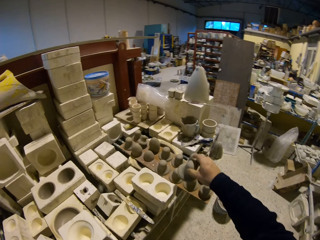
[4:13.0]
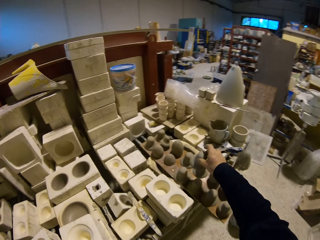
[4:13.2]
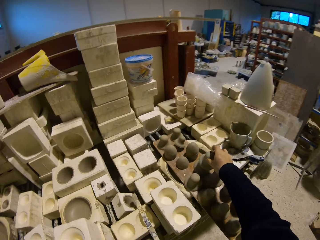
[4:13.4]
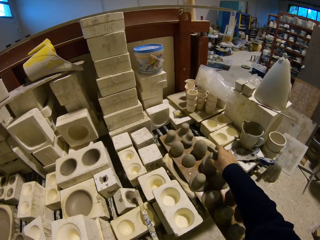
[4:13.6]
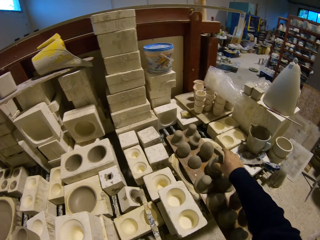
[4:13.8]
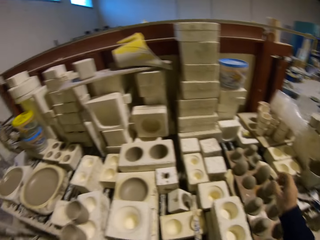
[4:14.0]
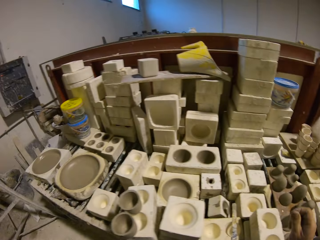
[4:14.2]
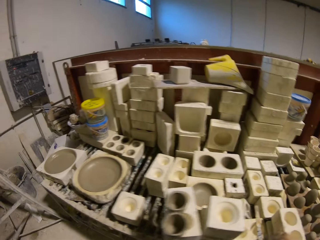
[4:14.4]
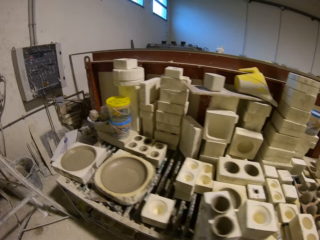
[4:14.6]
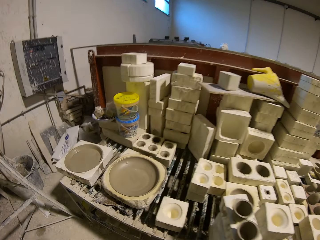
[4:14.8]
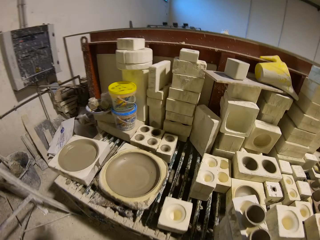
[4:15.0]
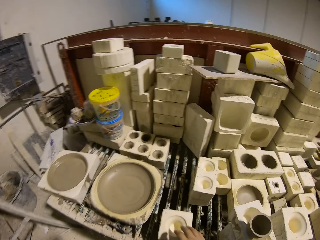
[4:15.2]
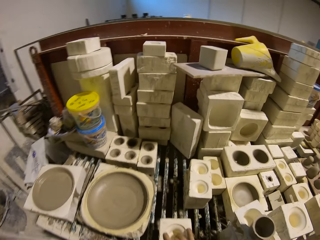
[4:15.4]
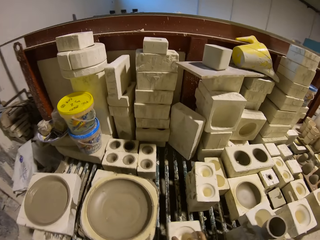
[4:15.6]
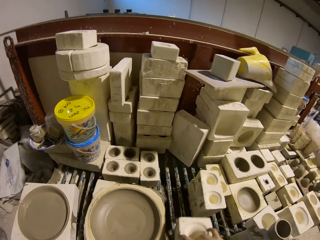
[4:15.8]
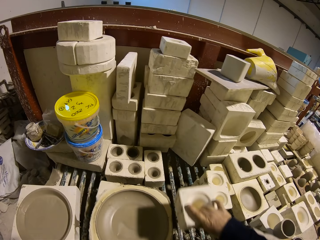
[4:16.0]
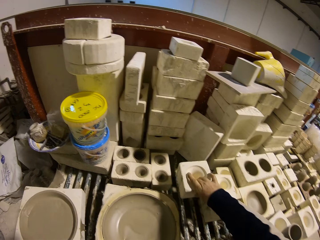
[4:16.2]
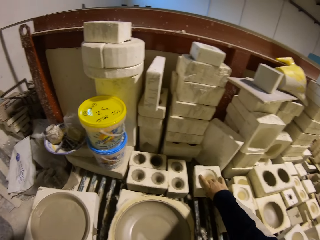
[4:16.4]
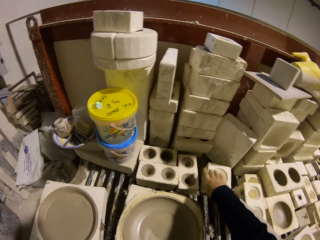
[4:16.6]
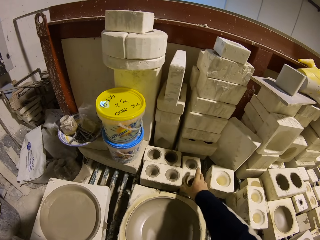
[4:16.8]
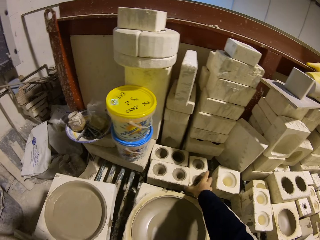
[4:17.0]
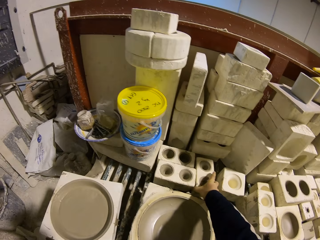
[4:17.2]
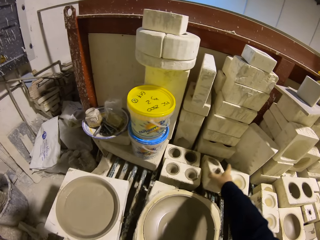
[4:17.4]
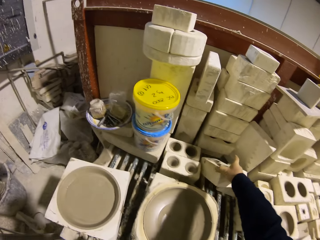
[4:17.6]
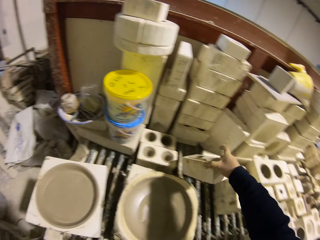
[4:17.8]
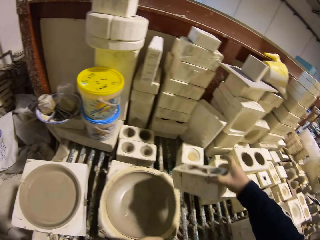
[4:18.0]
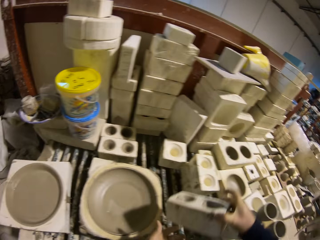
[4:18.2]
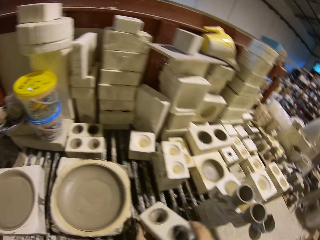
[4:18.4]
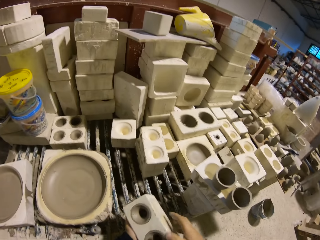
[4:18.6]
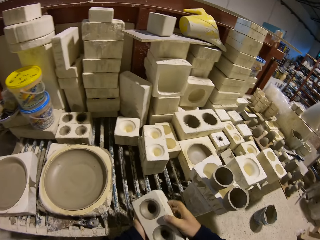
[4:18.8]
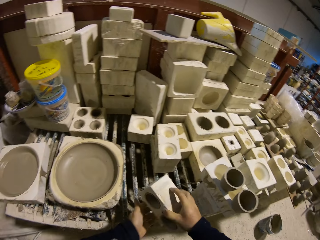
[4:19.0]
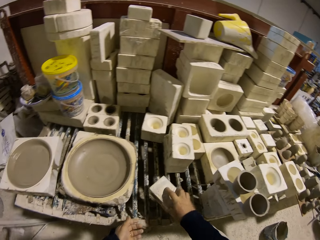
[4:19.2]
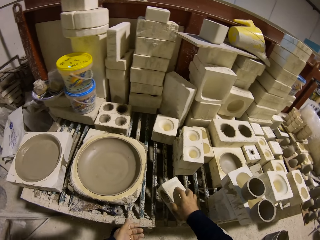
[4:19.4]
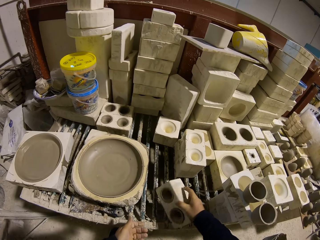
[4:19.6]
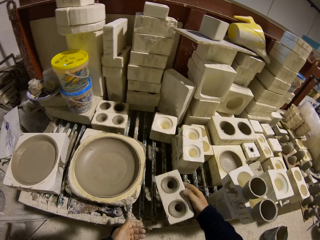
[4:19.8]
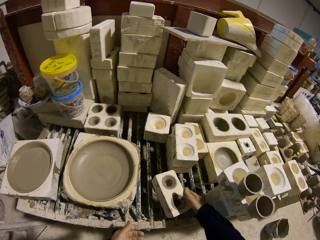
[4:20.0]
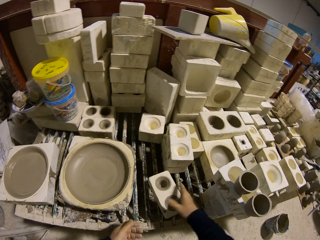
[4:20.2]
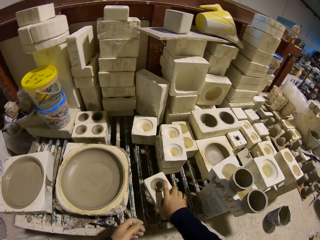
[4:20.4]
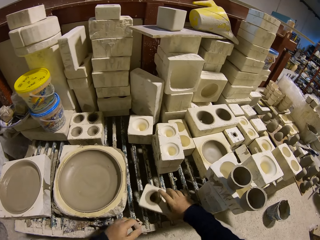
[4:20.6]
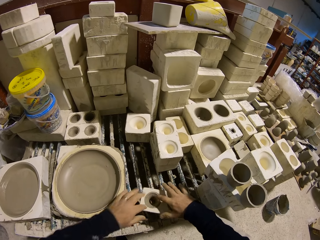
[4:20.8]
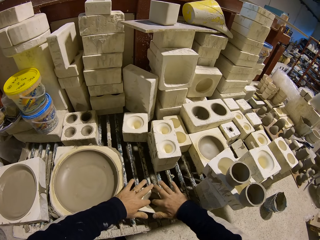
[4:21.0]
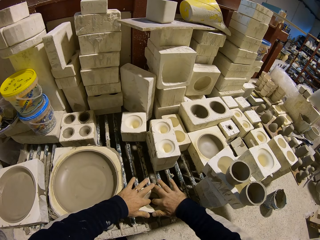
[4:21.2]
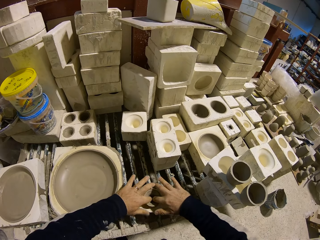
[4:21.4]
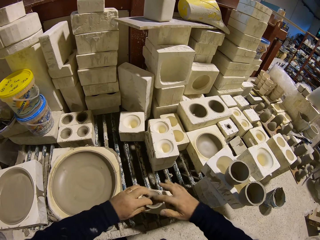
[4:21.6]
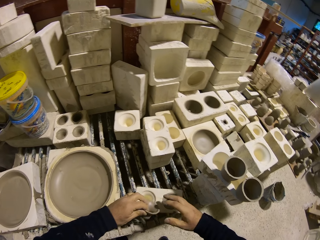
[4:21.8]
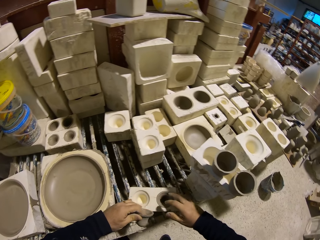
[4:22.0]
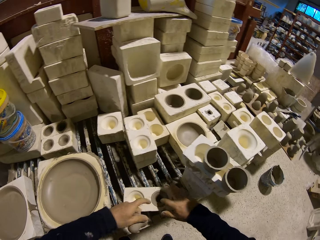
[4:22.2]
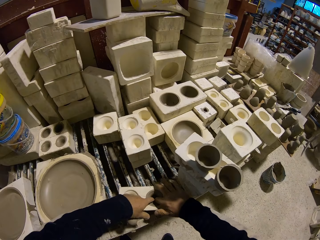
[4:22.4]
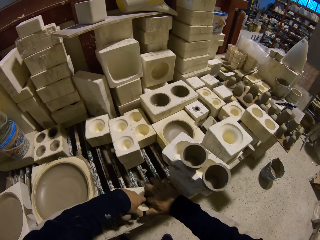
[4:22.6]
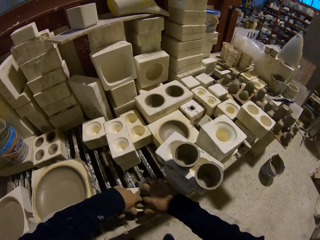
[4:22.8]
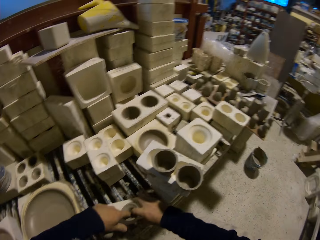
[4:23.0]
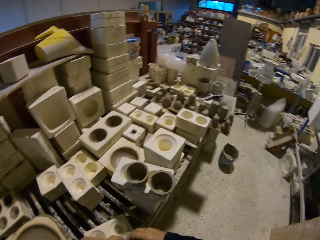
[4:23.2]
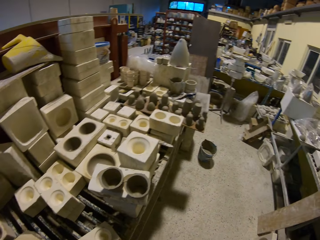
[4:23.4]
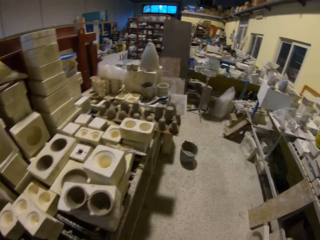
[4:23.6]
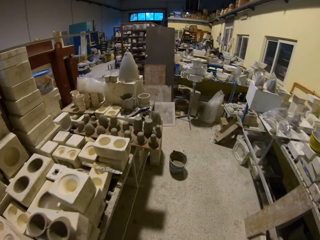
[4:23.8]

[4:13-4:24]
The camera wearer places the vase on top of the other vase. They move the mold. They pick a mold. They remove the vase clay from the mold.

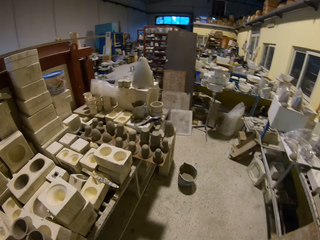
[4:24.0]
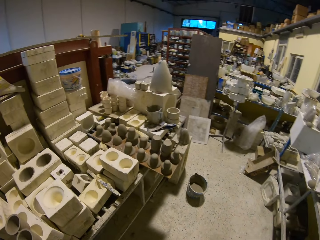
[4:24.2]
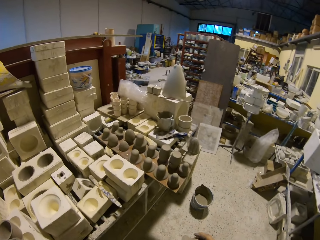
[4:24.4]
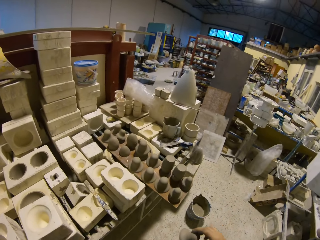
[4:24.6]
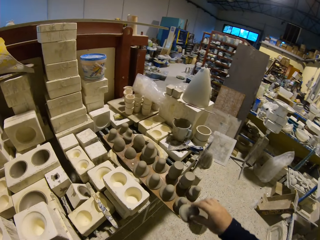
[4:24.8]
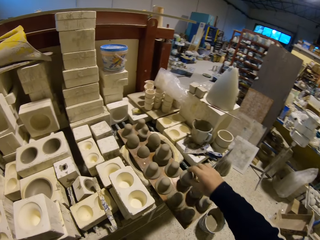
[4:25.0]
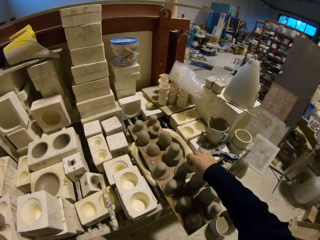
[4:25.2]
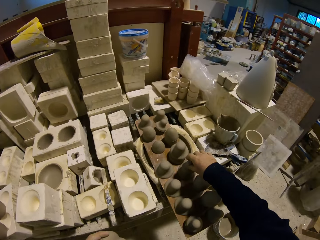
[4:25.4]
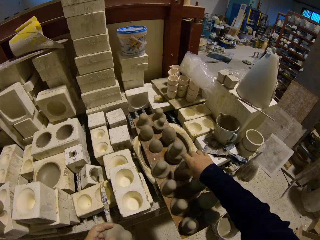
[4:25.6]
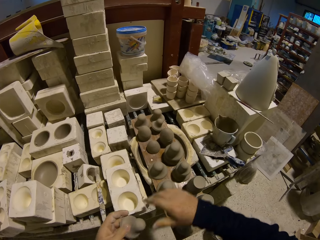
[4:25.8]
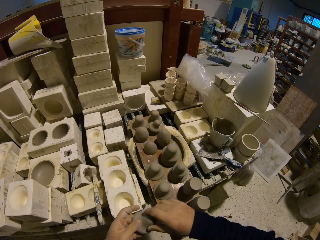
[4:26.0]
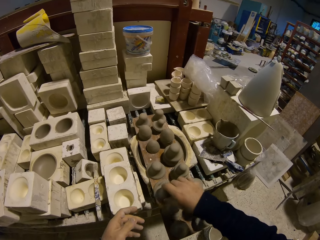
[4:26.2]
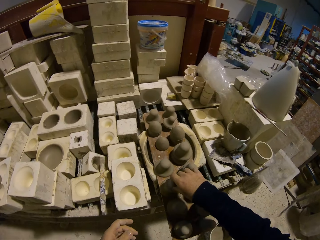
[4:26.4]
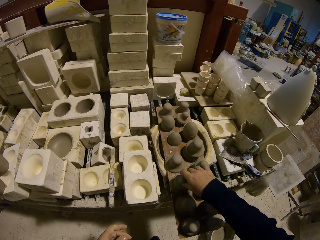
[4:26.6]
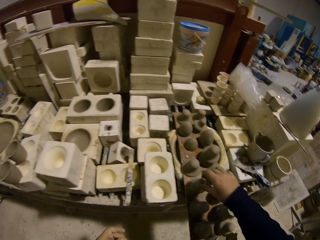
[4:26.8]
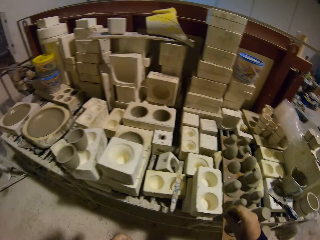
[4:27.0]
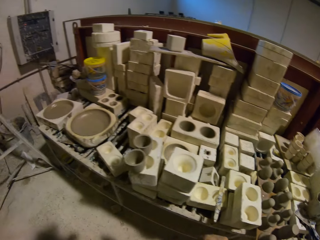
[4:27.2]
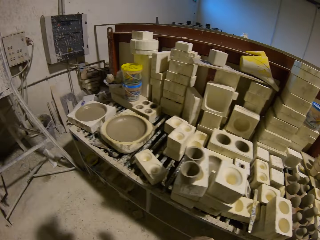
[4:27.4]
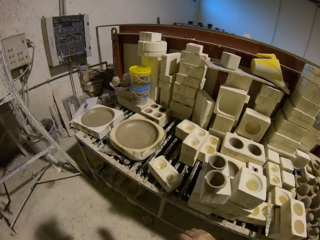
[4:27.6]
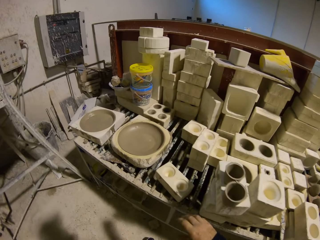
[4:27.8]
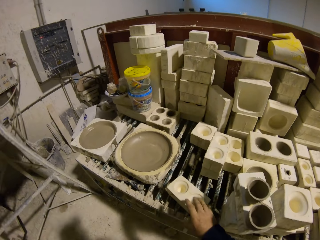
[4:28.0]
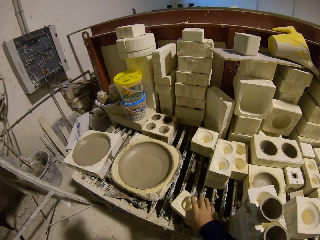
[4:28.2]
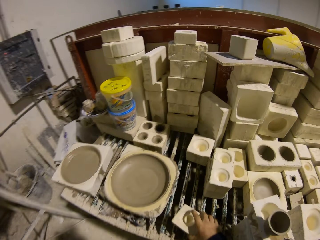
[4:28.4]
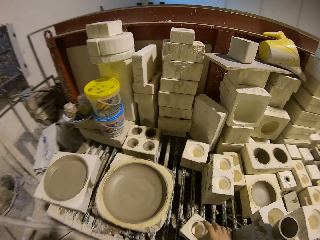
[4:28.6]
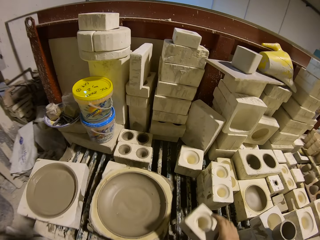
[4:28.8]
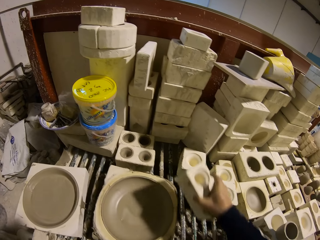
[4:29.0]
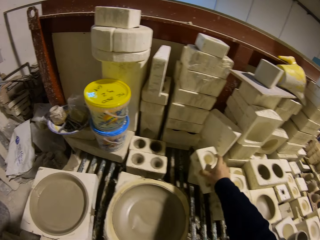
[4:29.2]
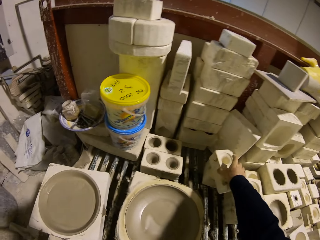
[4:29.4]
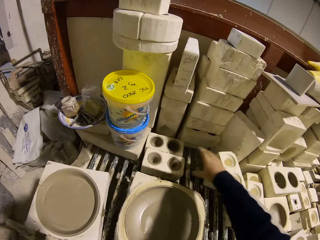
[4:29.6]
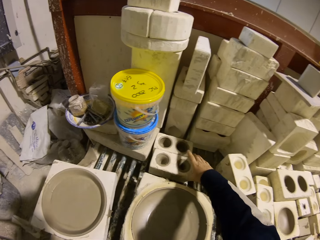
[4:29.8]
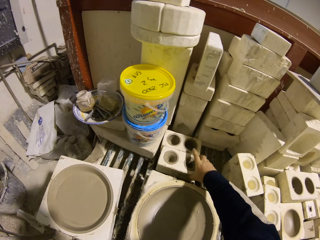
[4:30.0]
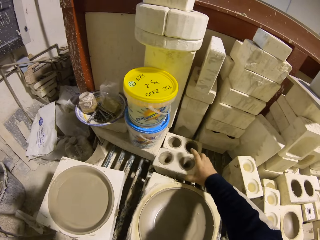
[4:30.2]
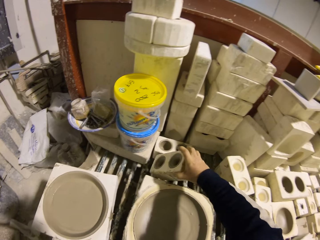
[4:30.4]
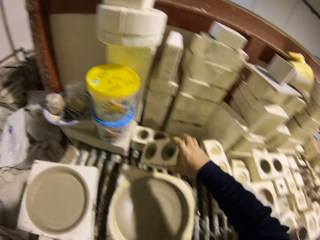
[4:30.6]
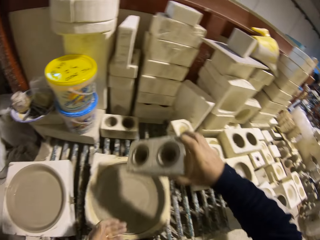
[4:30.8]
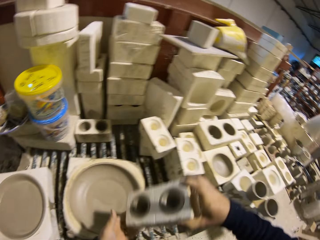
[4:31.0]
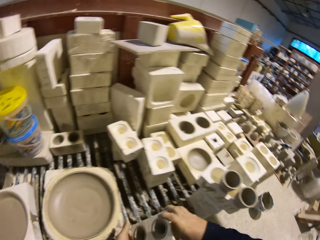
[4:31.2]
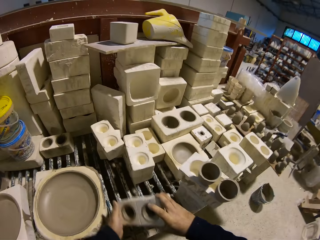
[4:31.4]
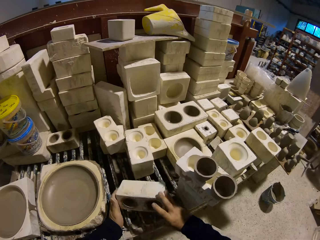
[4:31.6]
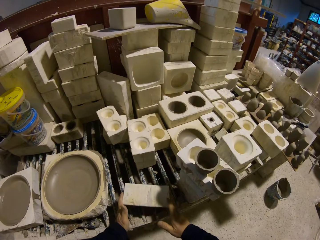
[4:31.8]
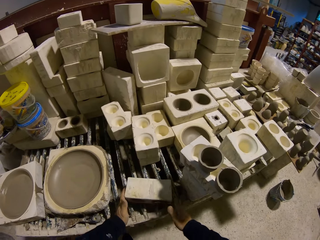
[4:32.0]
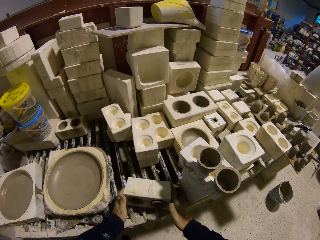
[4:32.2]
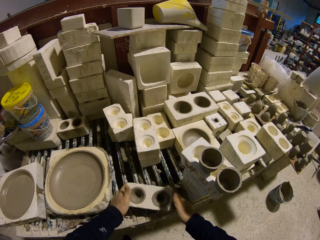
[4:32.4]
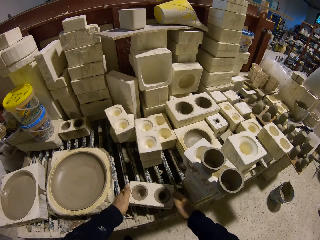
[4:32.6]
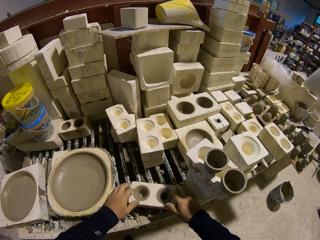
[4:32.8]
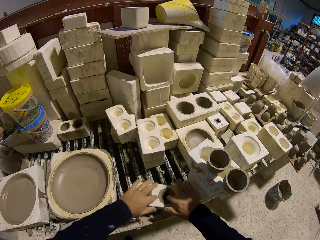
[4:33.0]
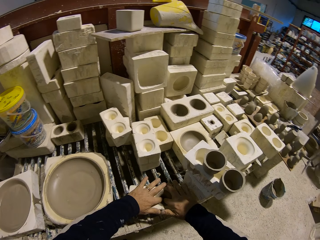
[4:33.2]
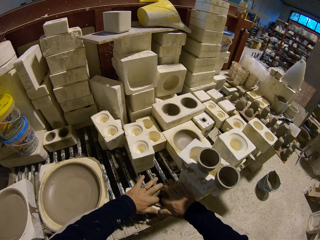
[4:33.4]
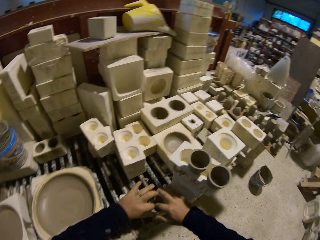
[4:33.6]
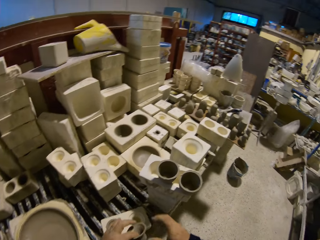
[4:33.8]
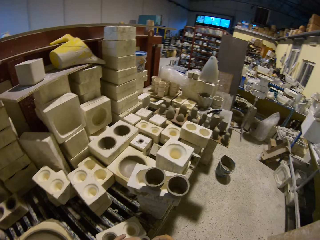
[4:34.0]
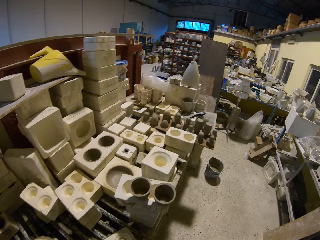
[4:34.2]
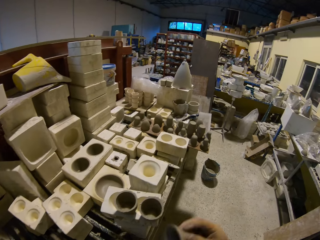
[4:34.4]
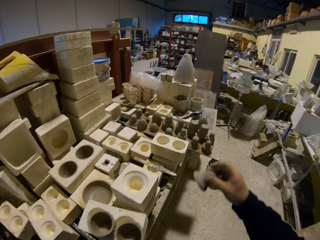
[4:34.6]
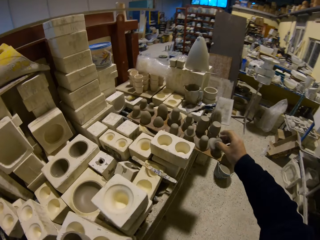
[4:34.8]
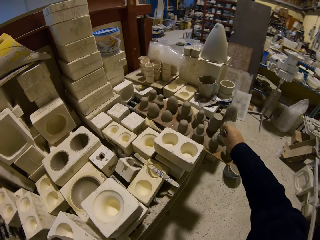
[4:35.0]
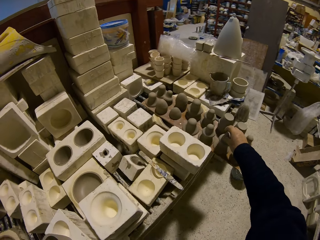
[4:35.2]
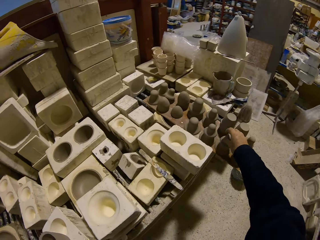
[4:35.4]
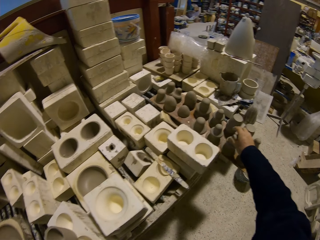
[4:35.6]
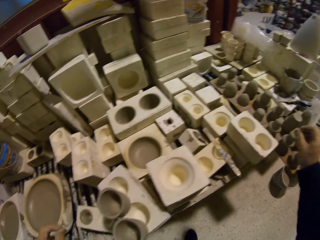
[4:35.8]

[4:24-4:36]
The camera wearer places the vase on top of other vases. They pick a mold. They place the mold on top of the other mold. They pick a mold. They remove the vase clay from the mold.
